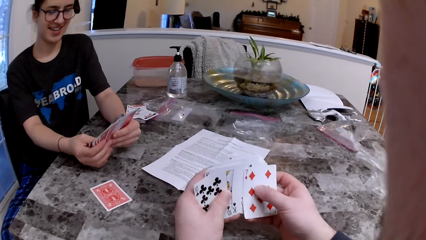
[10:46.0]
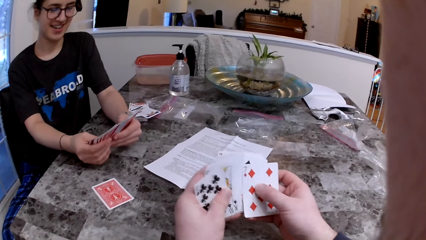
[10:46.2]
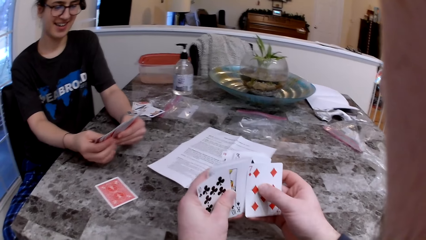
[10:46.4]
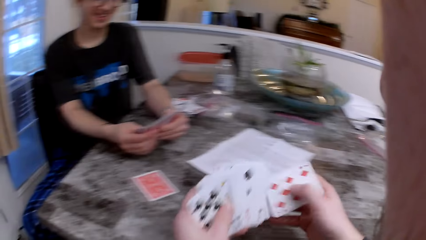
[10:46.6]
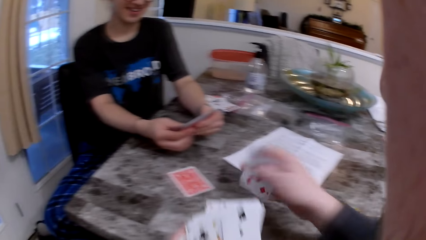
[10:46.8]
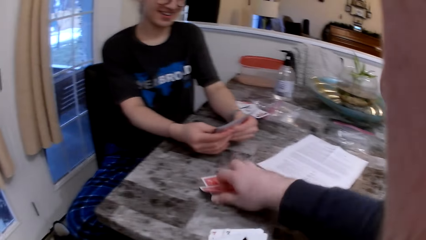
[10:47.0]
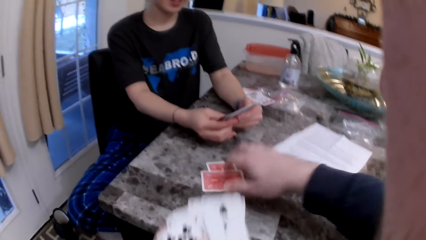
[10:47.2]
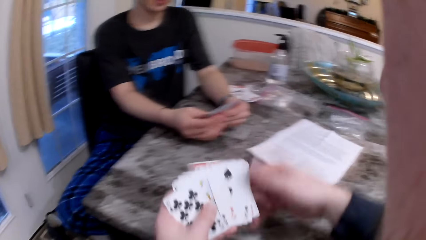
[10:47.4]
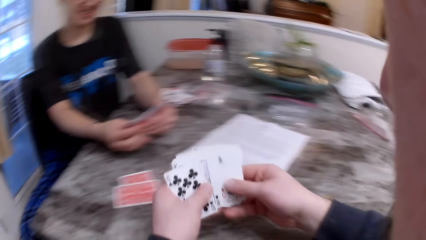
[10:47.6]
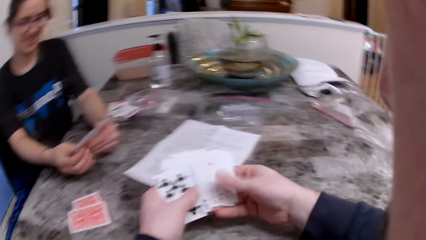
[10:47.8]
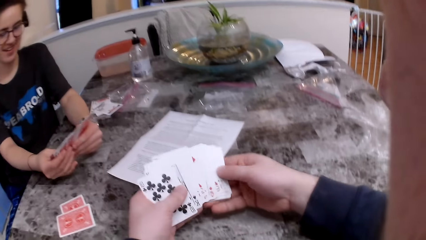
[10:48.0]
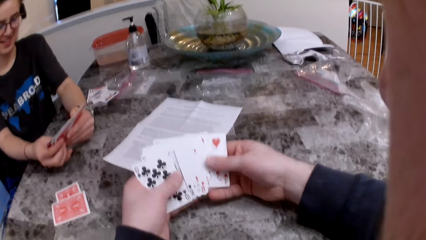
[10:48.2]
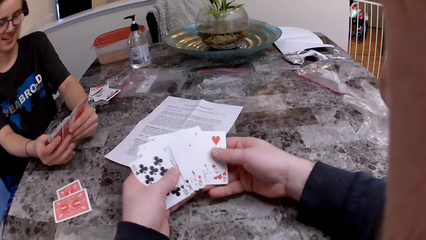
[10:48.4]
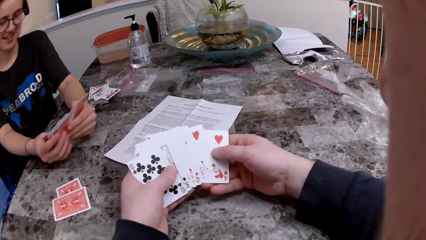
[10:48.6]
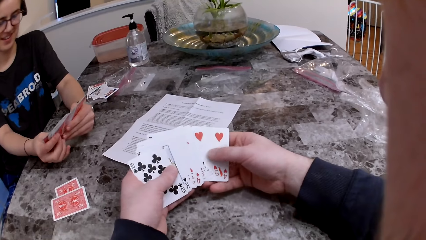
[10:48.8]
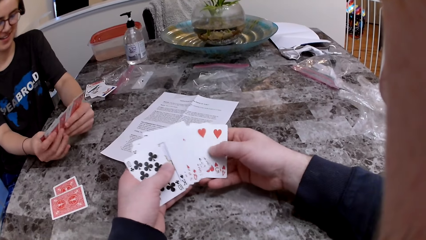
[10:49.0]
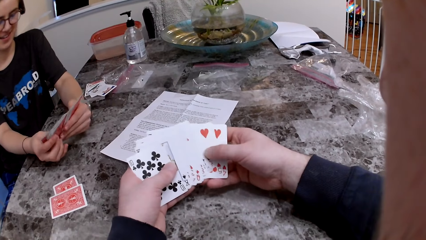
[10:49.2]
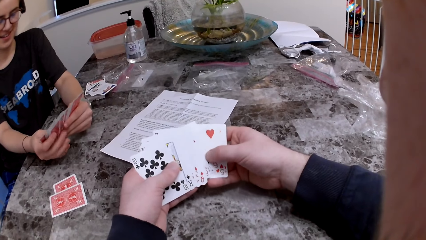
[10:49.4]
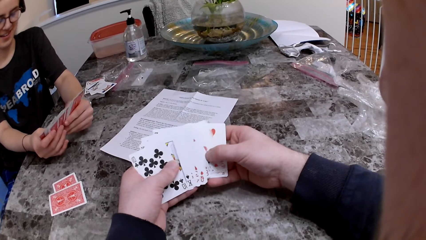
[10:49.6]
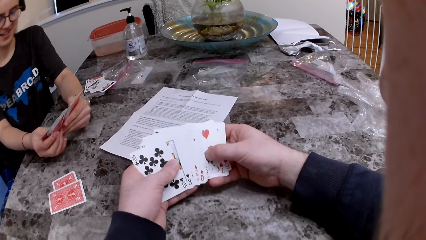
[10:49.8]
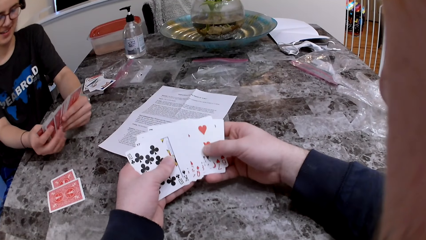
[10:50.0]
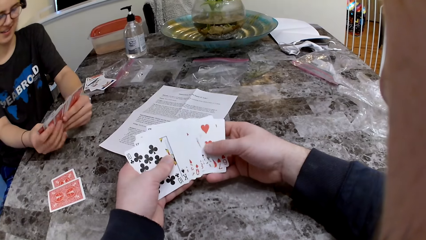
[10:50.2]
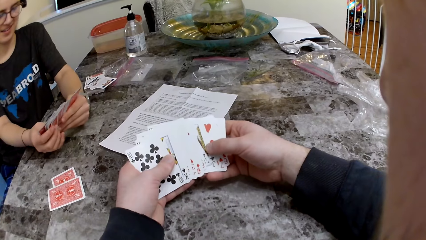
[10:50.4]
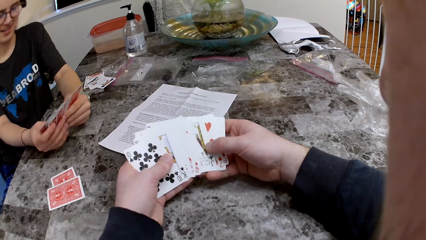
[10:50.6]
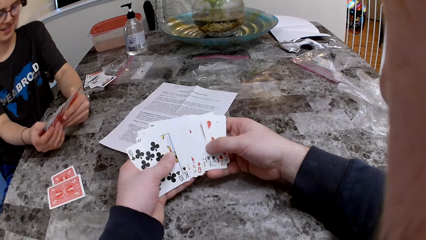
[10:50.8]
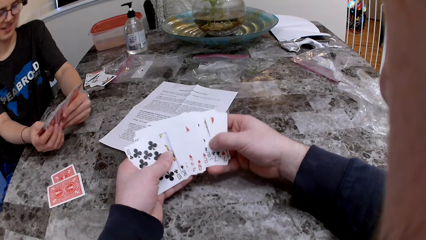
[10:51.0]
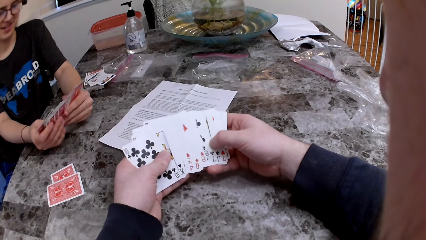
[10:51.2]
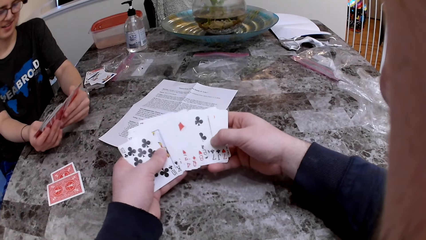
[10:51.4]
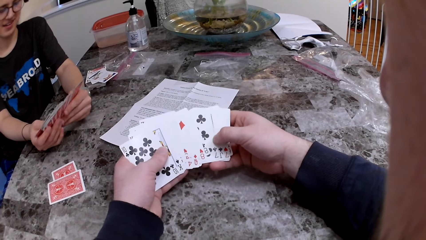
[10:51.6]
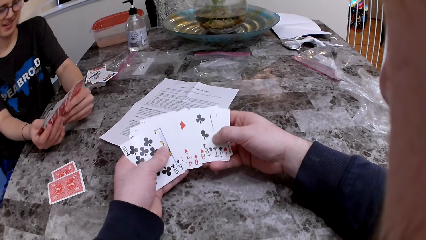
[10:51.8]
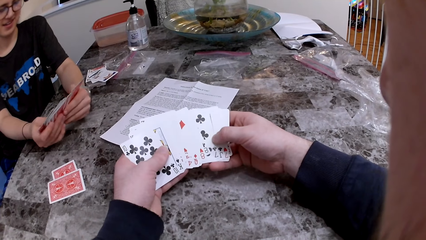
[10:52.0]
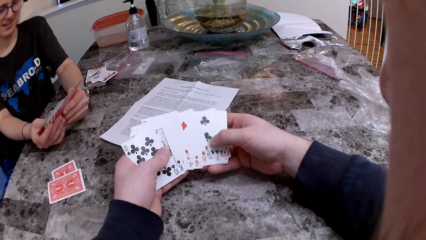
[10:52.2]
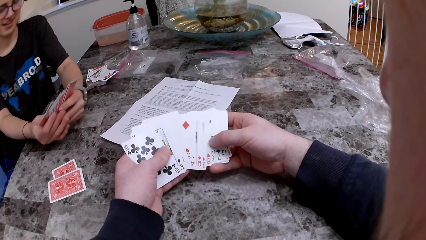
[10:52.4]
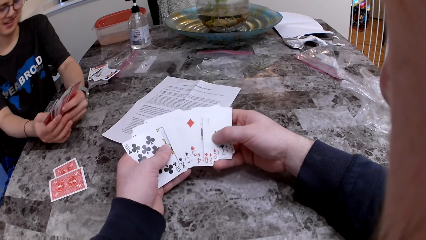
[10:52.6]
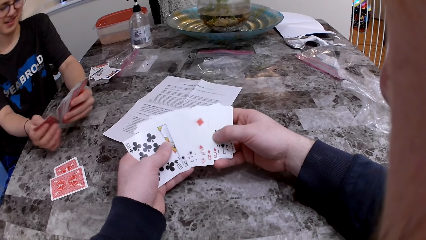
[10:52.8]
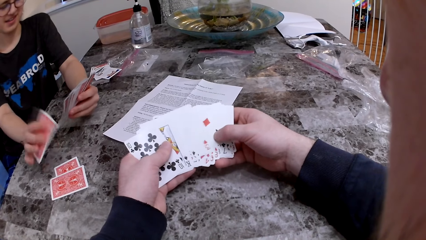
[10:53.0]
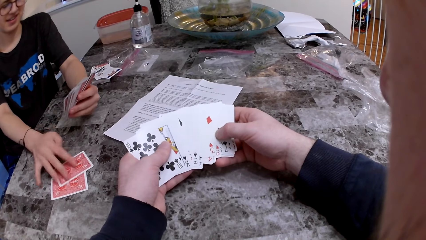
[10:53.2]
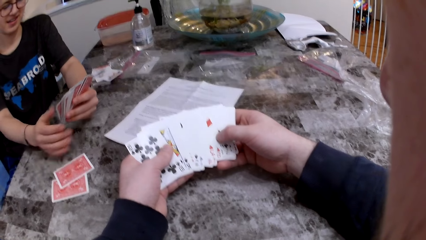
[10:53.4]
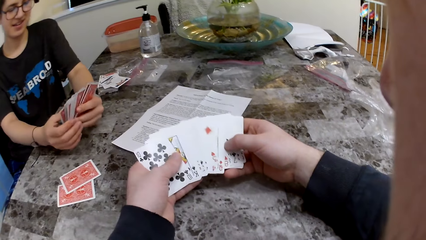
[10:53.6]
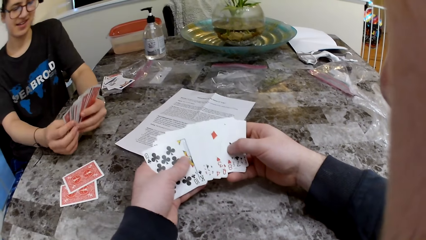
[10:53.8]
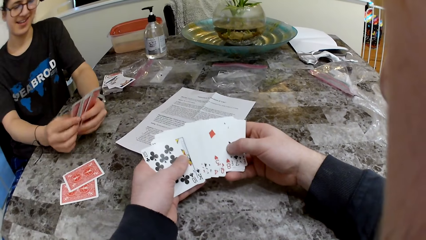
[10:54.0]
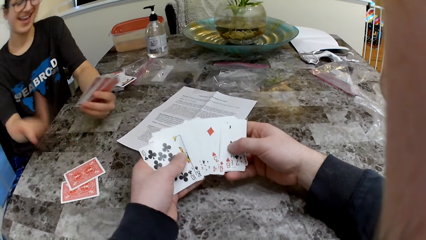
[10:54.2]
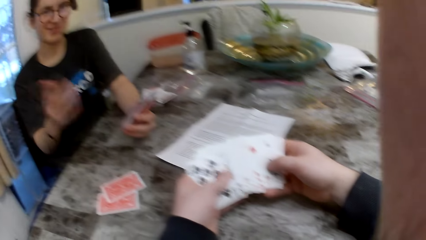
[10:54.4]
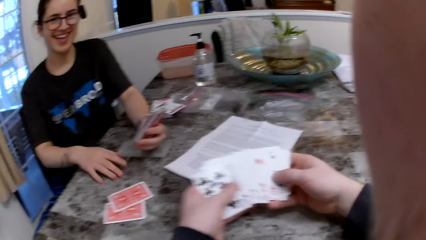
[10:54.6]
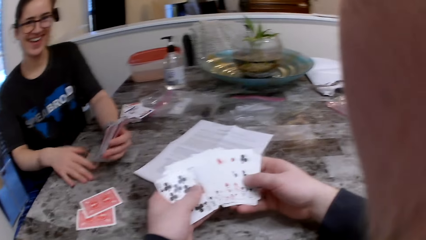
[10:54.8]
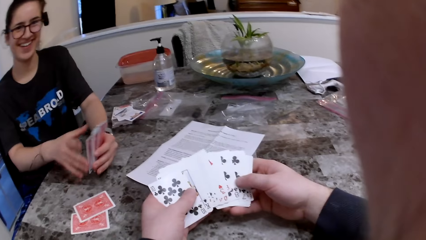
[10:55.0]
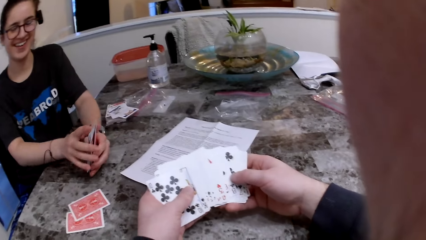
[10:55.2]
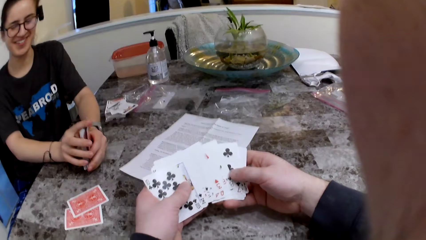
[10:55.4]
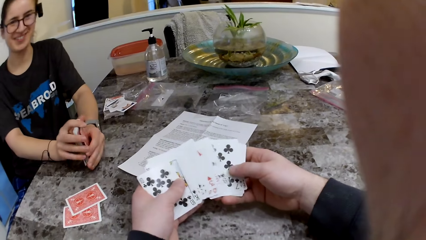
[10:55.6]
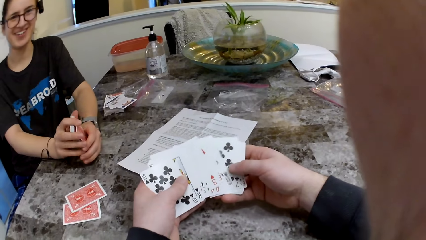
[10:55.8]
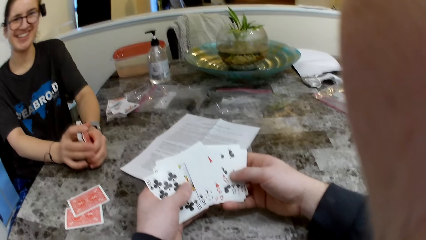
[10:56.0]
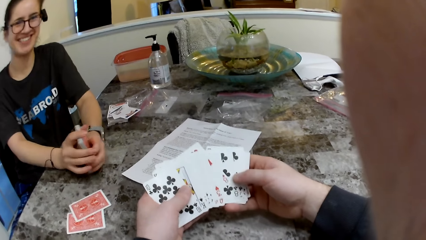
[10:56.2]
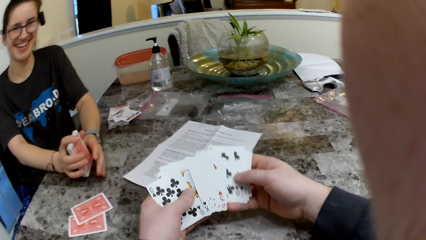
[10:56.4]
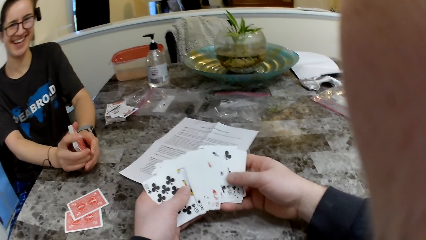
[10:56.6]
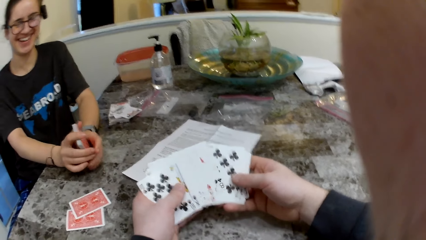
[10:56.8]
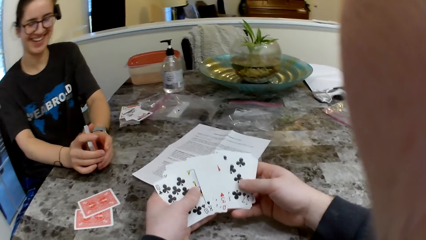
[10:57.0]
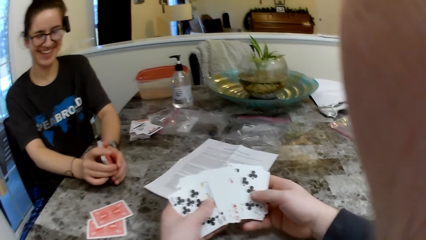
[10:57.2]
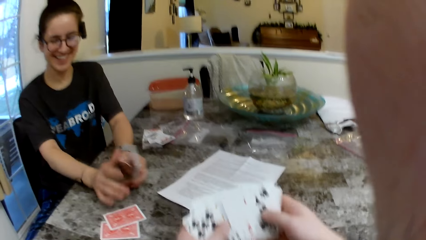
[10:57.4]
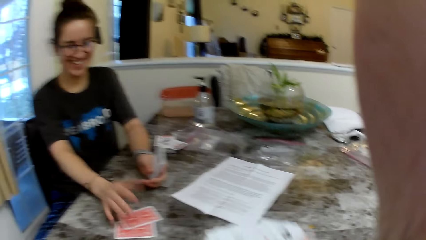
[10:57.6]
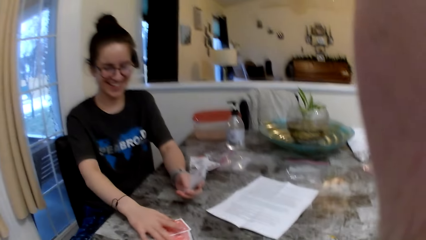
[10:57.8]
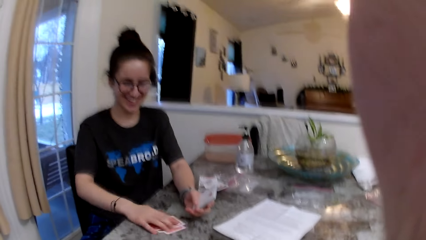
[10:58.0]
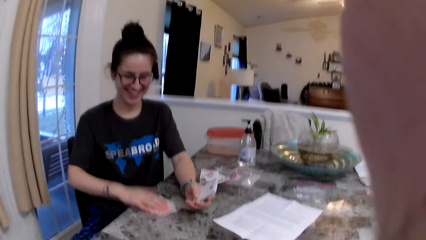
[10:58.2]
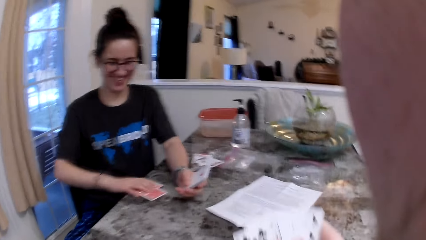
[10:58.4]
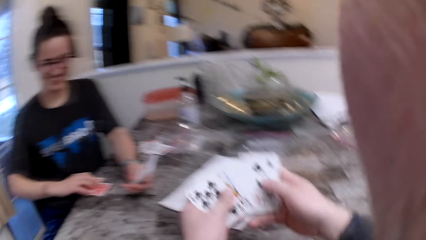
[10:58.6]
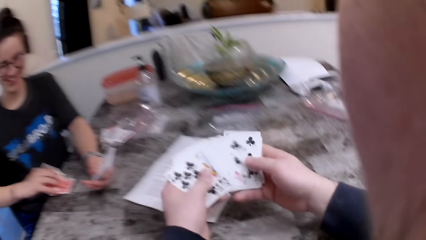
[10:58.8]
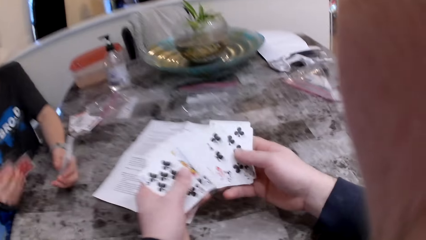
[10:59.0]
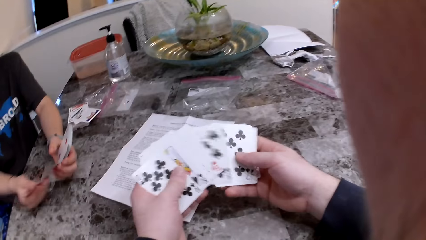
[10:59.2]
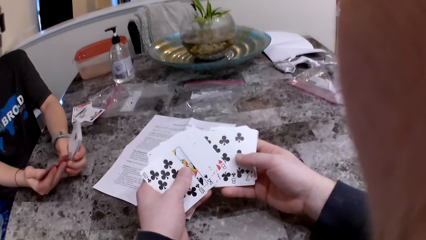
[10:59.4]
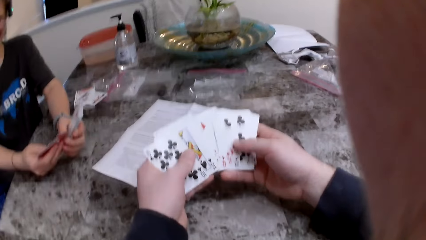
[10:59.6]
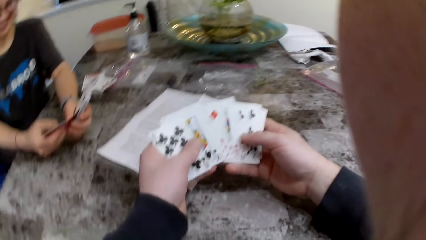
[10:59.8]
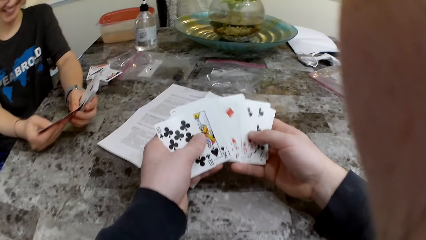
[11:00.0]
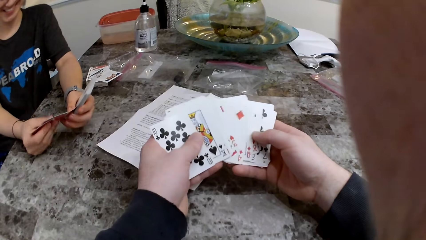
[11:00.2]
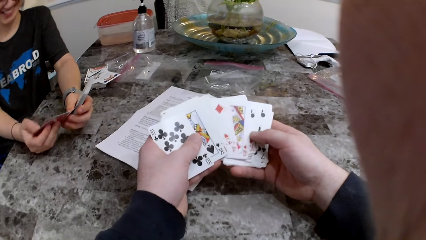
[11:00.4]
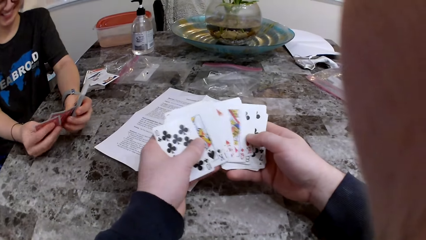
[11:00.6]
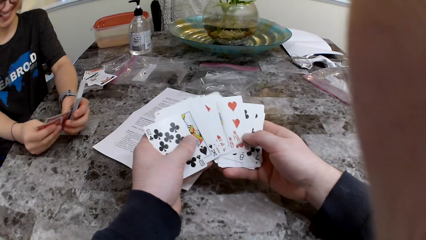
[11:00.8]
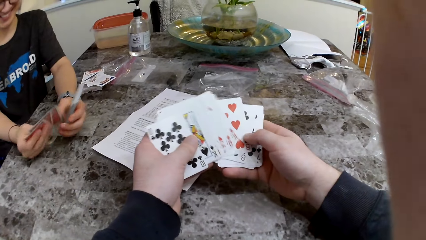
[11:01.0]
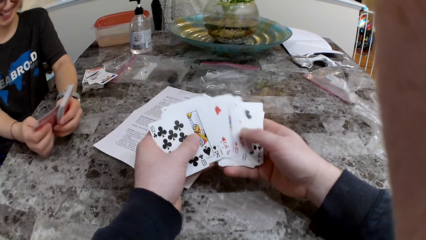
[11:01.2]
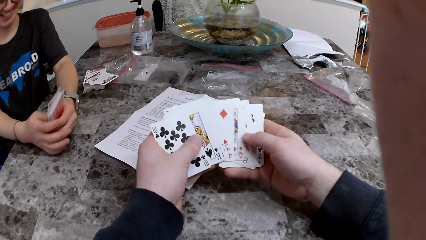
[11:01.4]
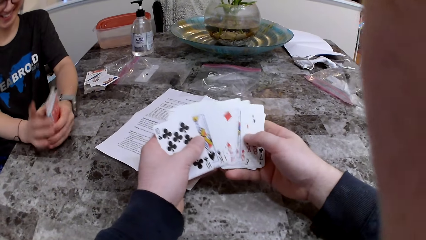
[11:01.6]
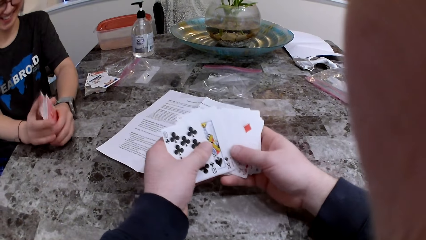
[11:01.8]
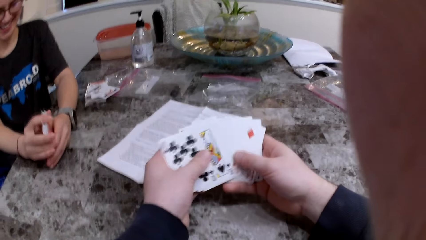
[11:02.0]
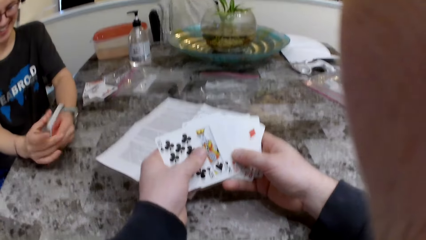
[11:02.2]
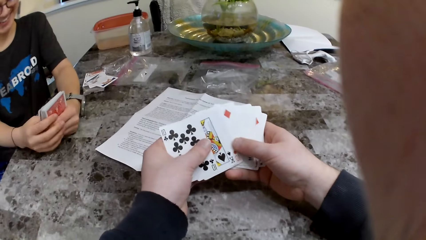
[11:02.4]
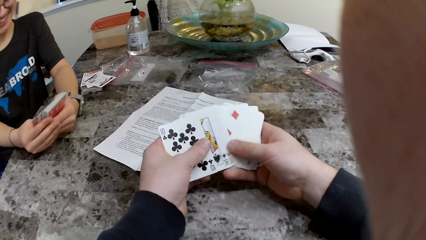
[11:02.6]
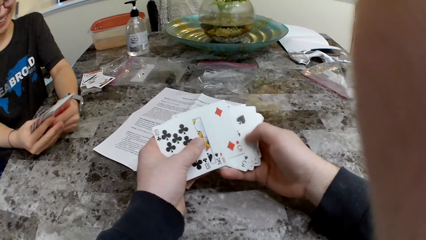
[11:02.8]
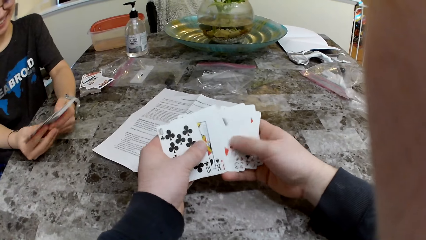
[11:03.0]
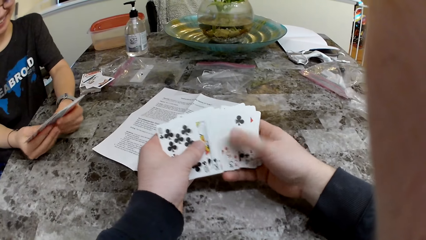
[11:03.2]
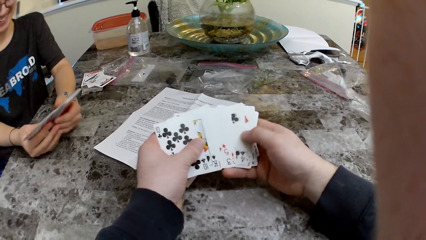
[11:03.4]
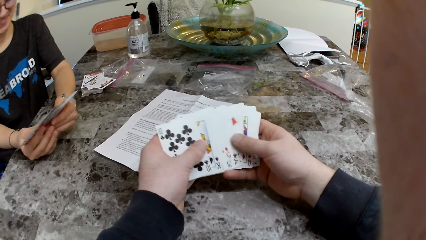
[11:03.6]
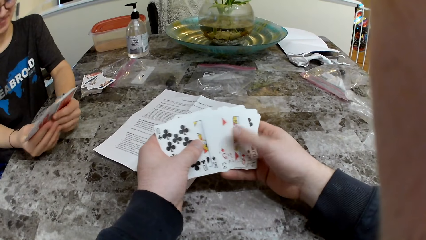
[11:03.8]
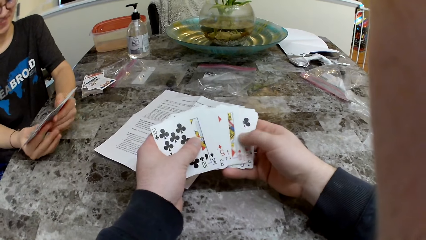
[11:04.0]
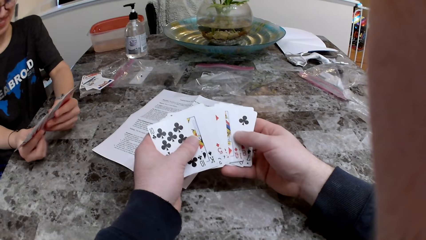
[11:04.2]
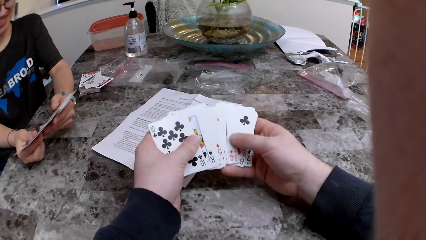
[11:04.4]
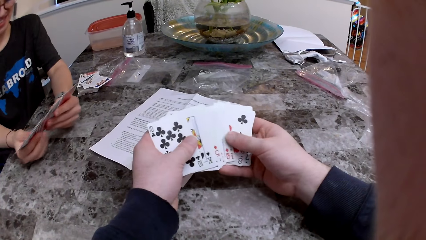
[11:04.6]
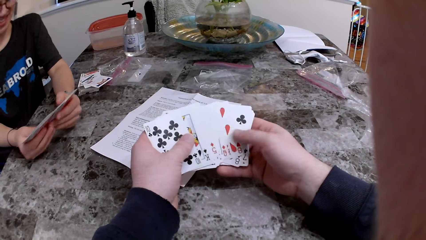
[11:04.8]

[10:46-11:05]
The camera wearer drops the card on the table with his right hand. The woman puts a card on the table, arranges the cards, and picks up the deck of cards on the table with her right hand. She checks the cards.
